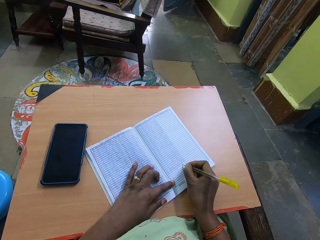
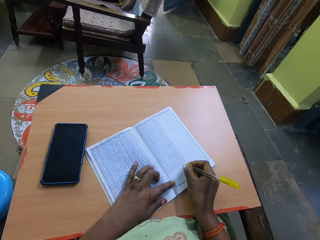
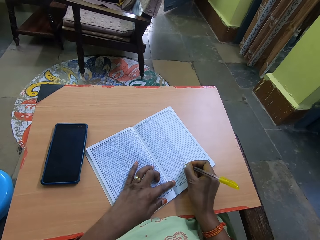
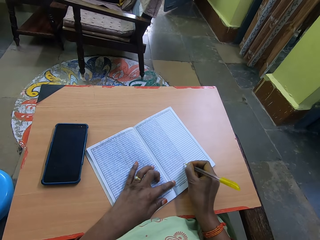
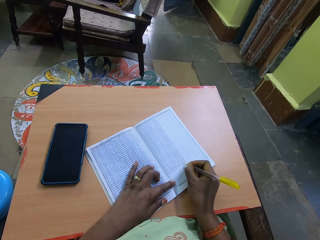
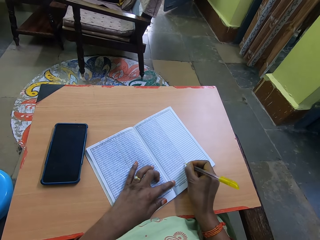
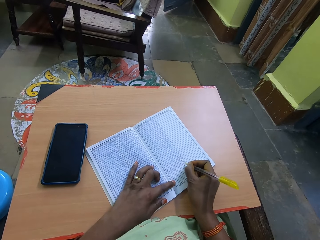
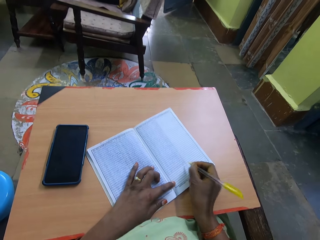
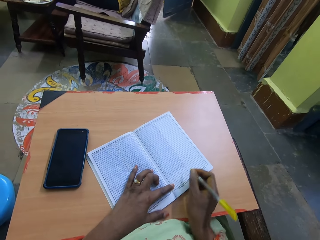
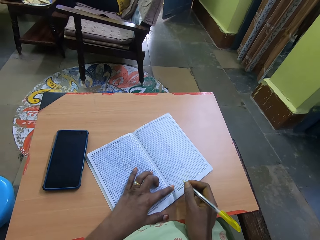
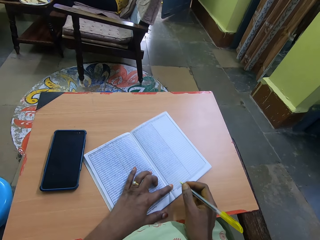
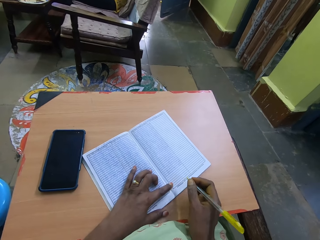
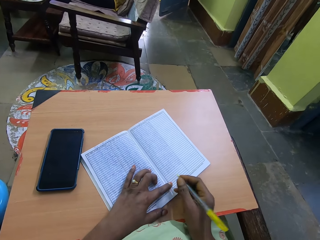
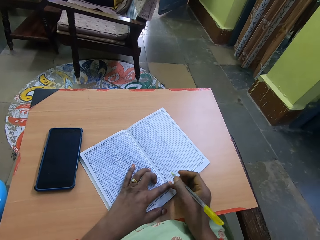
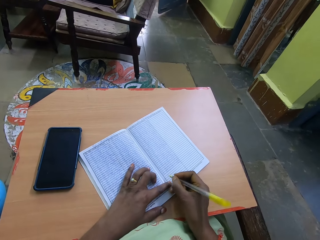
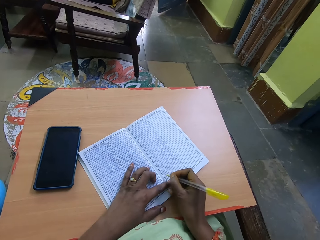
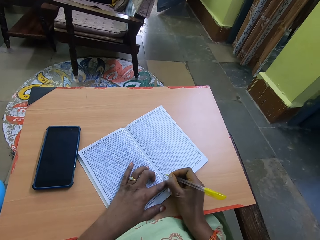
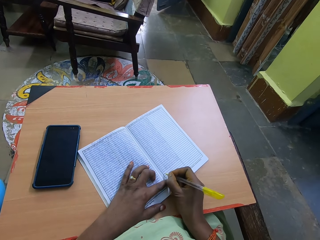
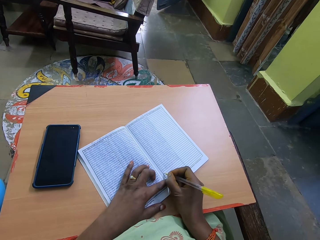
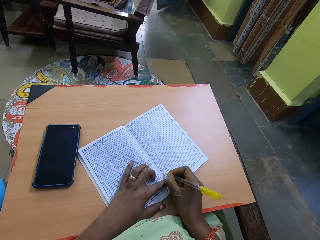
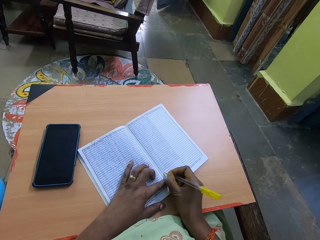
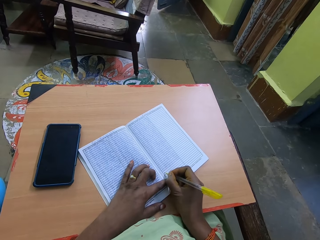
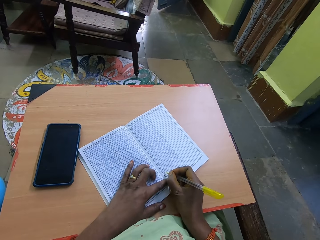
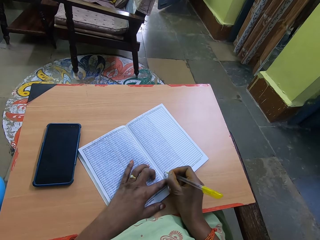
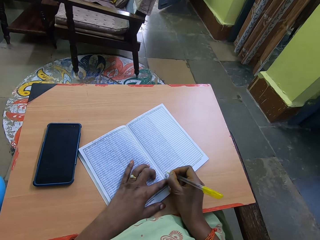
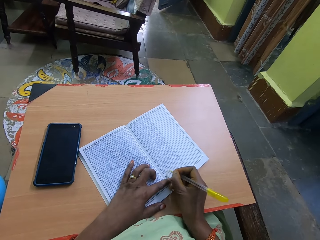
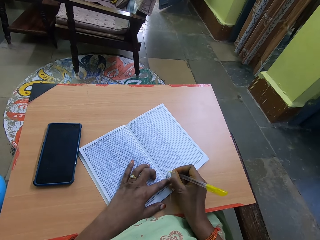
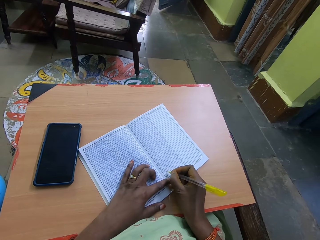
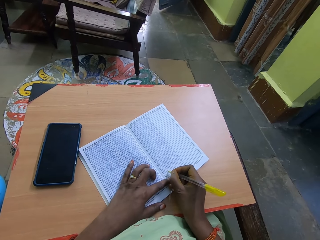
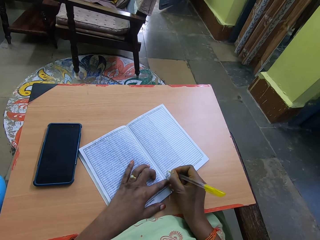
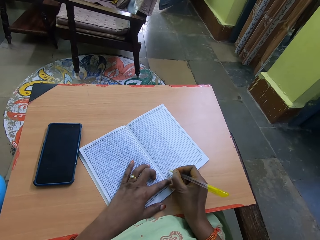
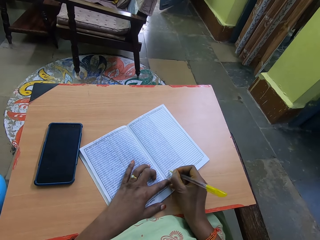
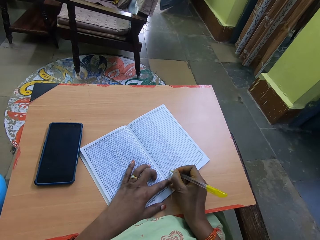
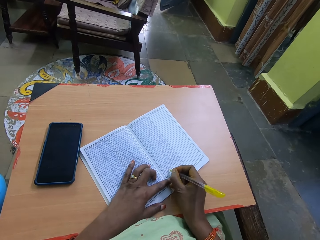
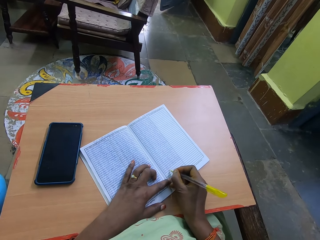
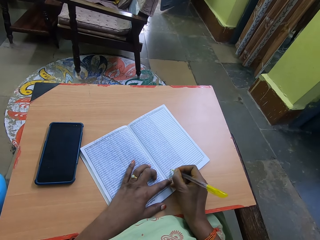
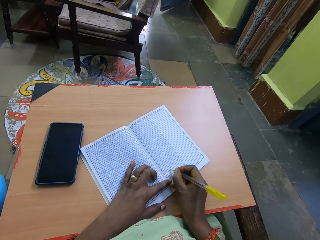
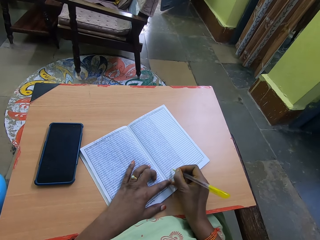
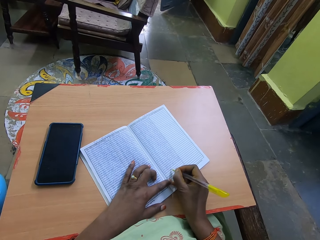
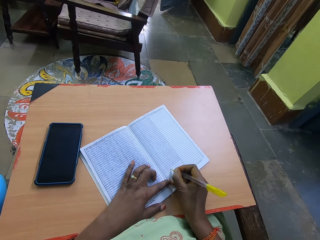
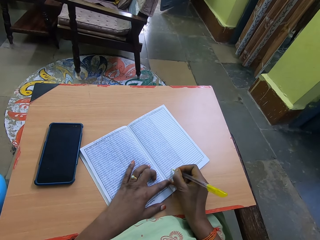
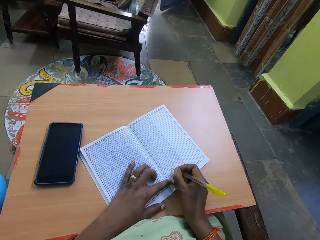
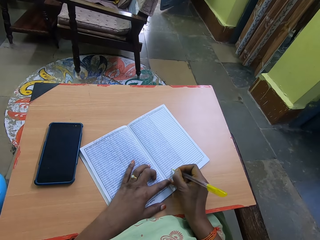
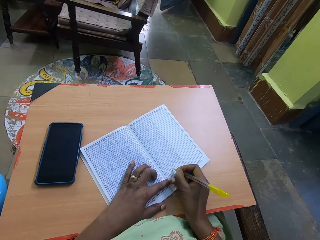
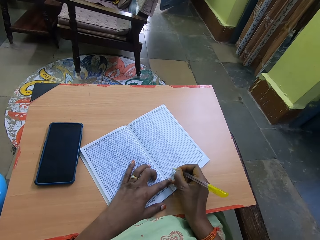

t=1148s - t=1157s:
The camera wearer adjusts the book. They write on the book.

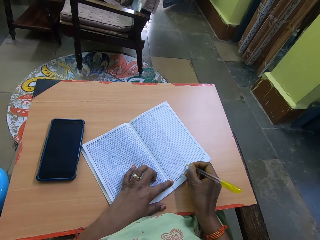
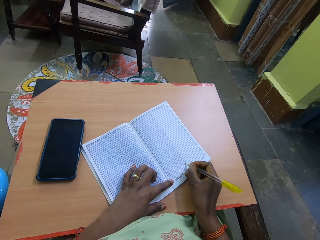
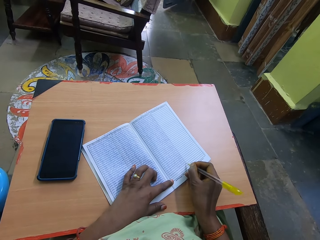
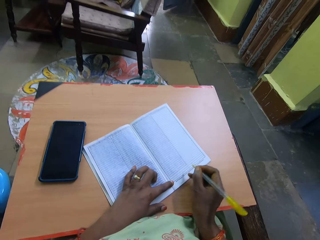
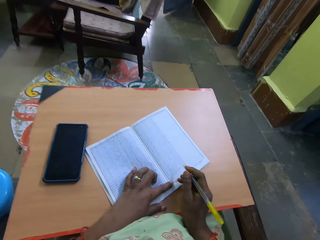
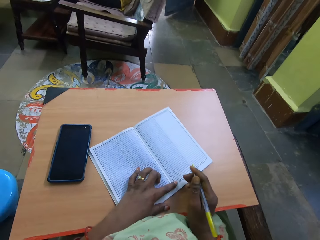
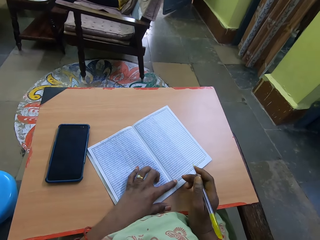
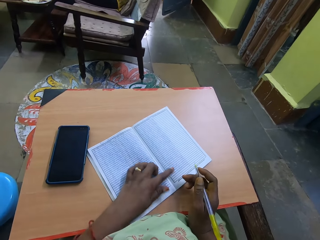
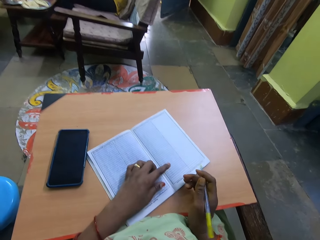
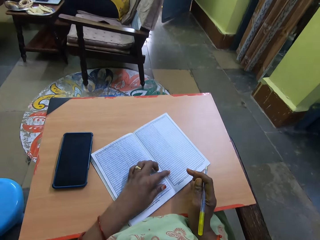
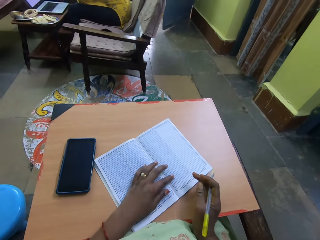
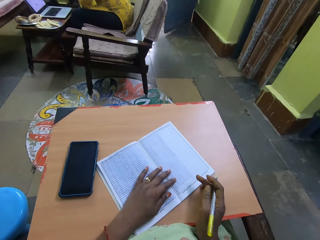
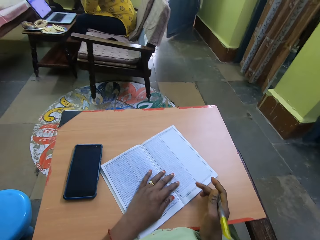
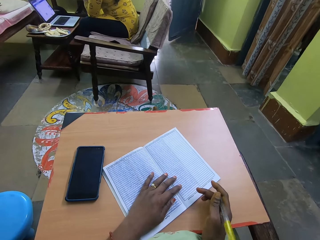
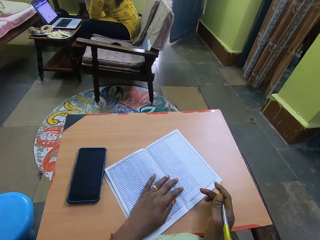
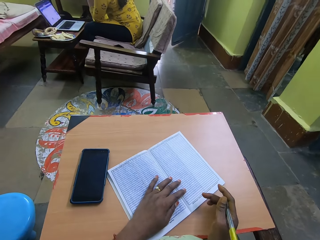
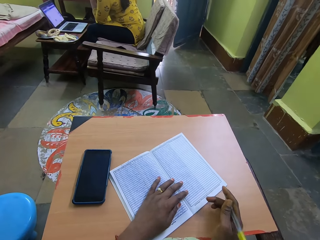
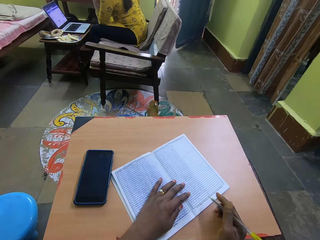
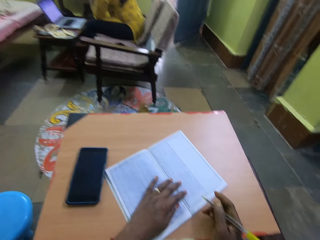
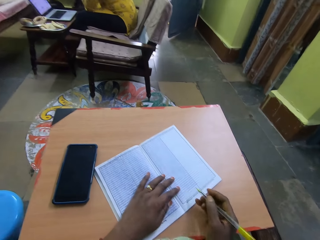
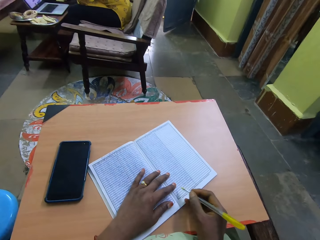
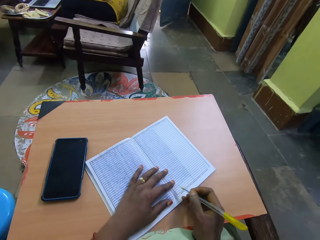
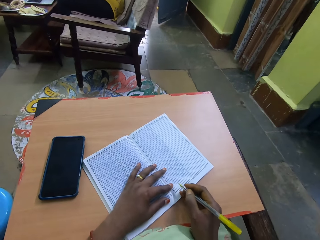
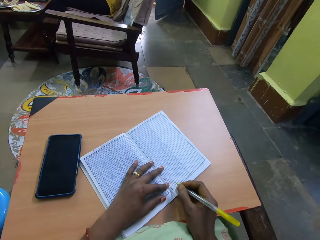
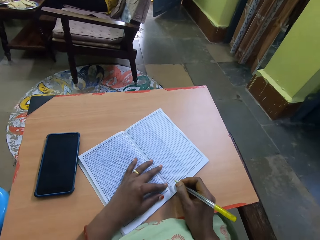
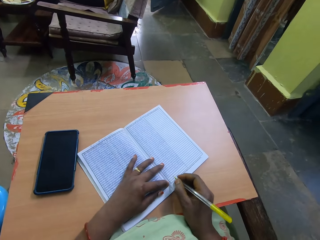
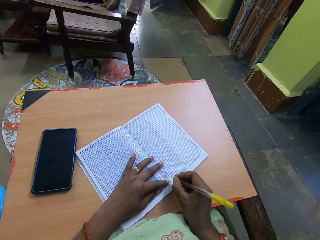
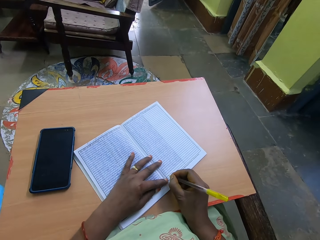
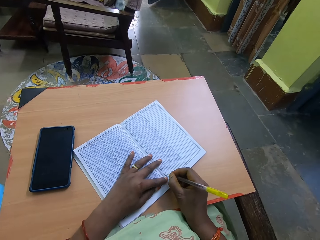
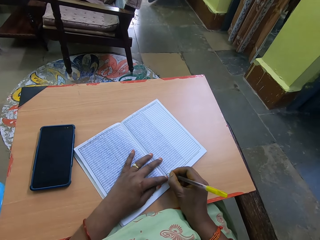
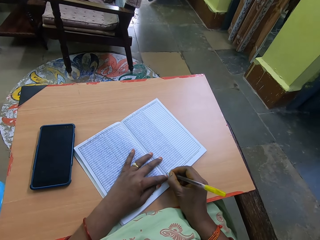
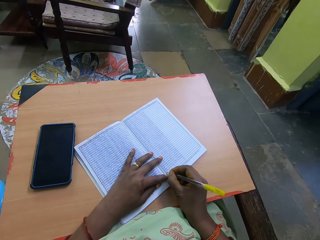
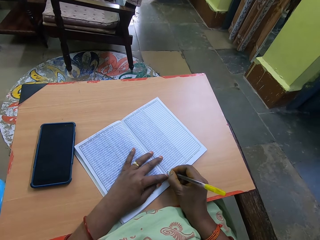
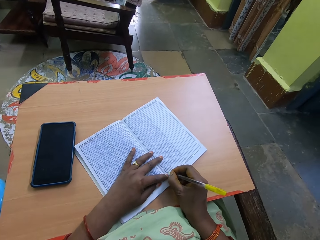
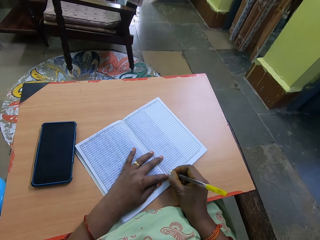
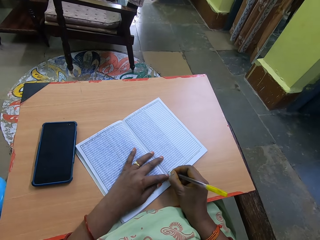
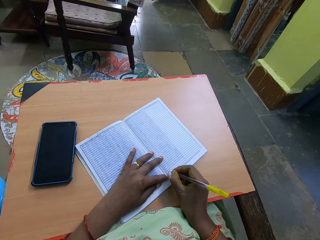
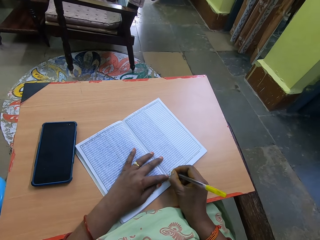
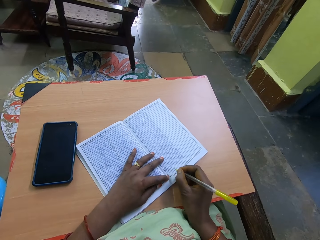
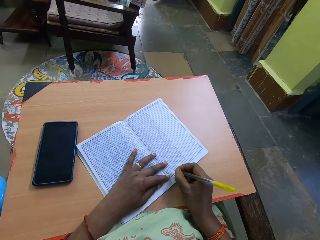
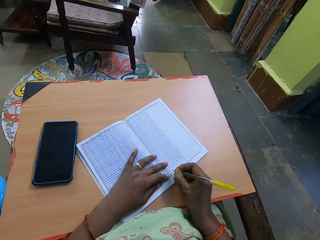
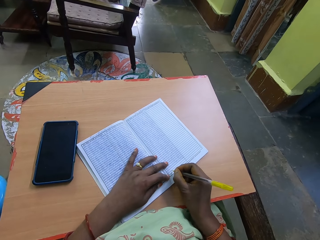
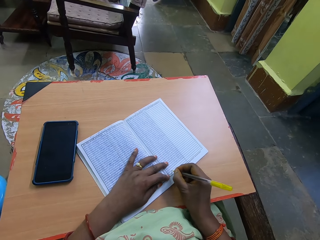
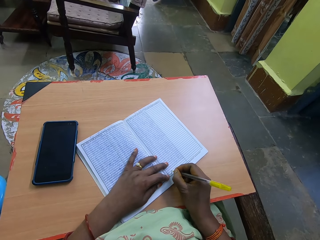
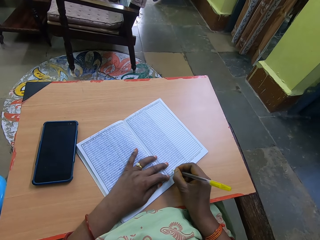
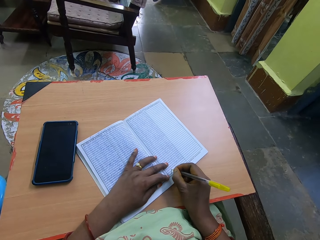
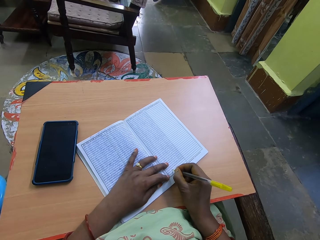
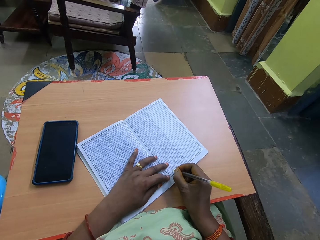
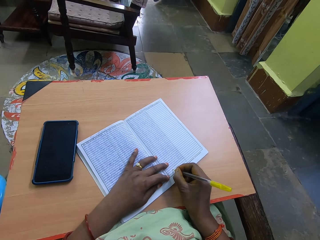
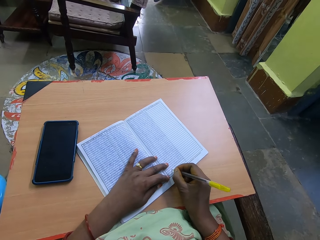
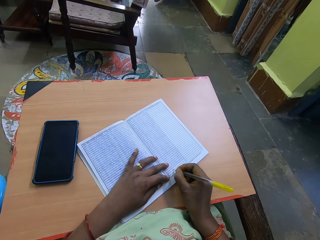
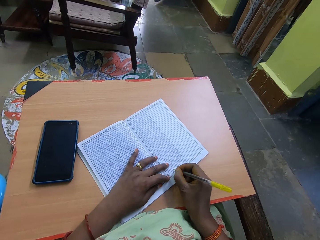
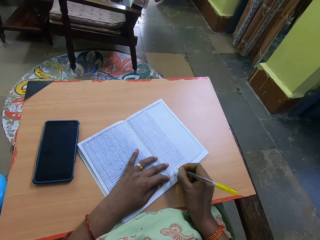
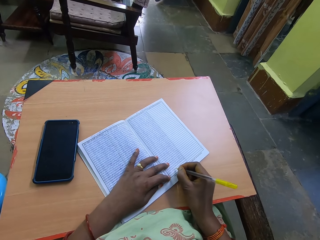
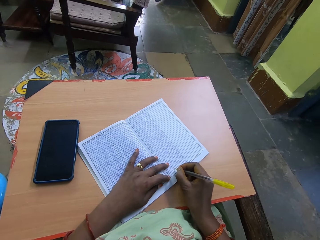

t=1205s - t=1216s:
The camera wearer looks at the book. They write on the book.

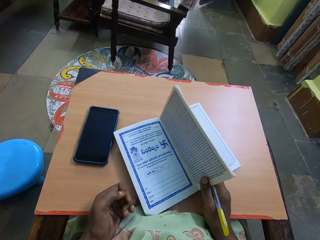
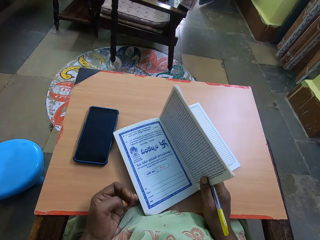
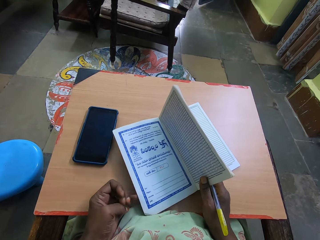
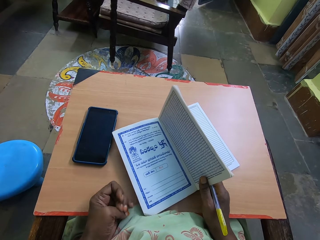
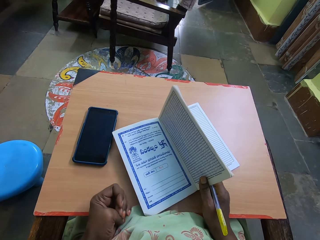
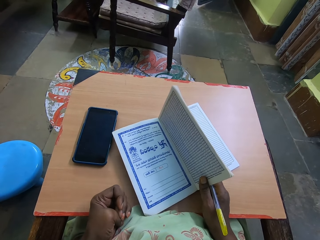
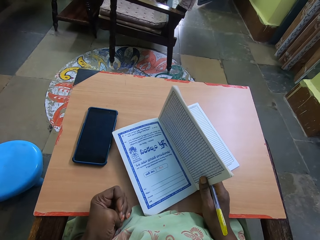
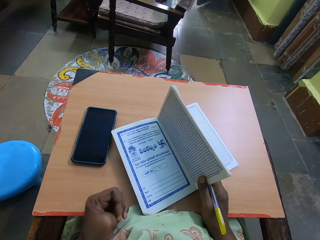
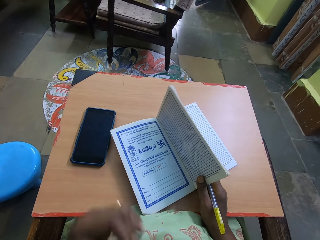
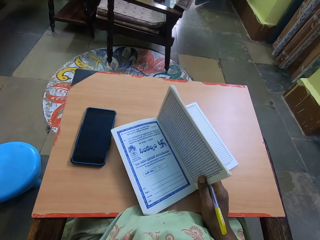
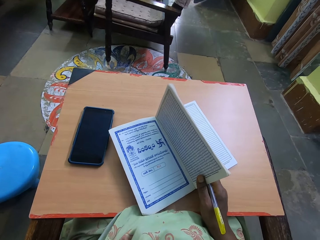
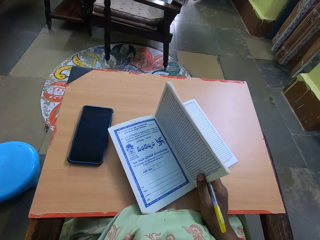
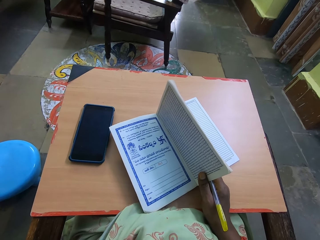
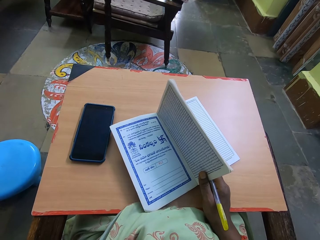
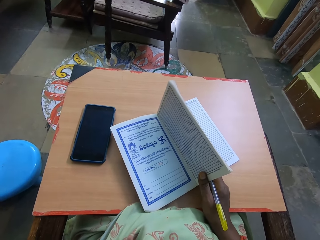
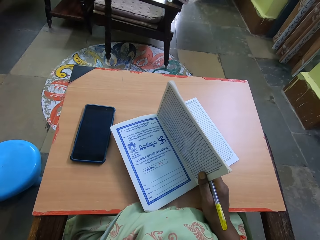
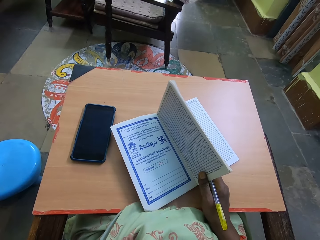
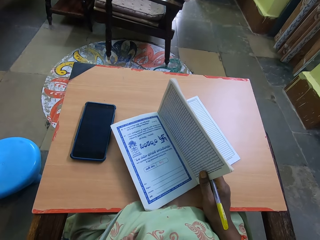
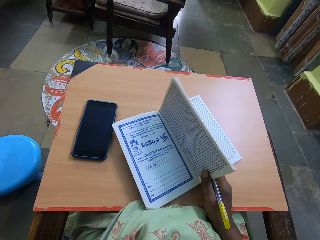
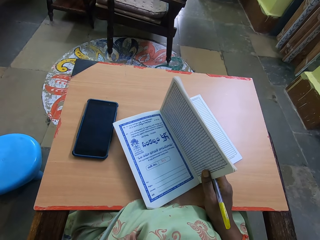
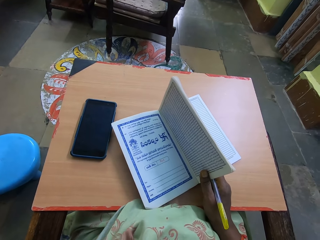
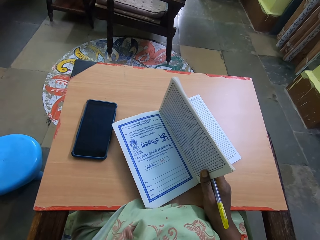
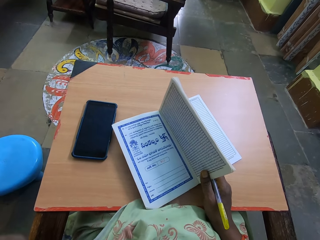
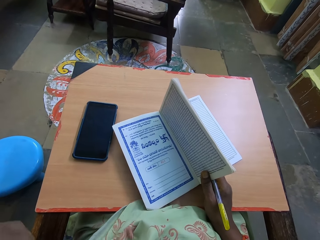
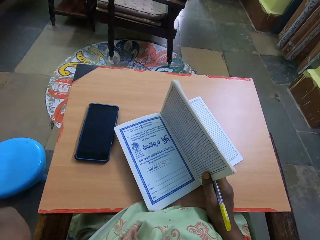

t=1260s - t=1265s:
The camera wearer adjusts a camera on her head with her left hand.
